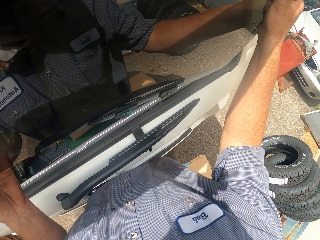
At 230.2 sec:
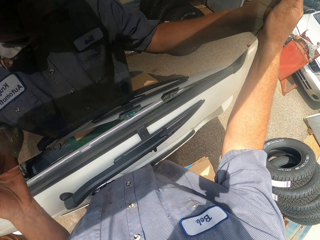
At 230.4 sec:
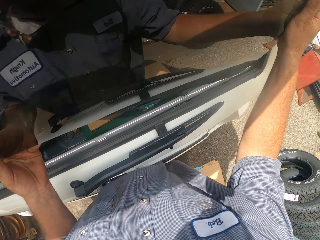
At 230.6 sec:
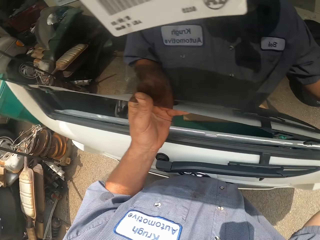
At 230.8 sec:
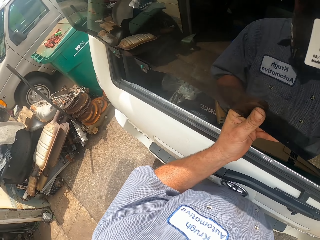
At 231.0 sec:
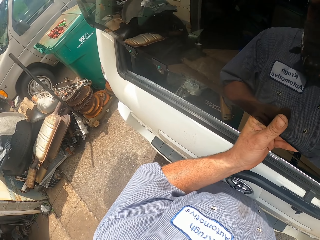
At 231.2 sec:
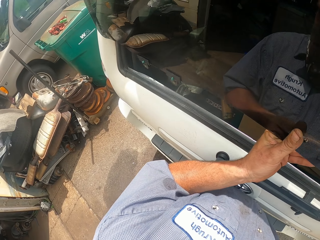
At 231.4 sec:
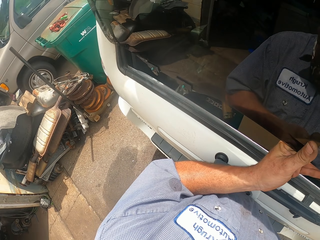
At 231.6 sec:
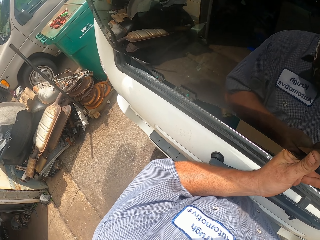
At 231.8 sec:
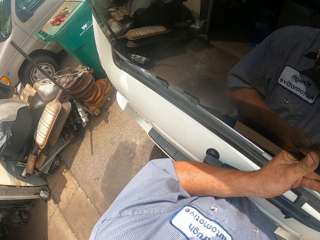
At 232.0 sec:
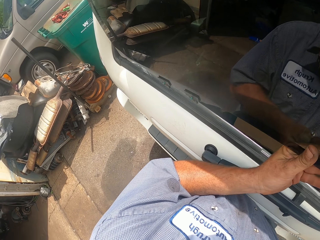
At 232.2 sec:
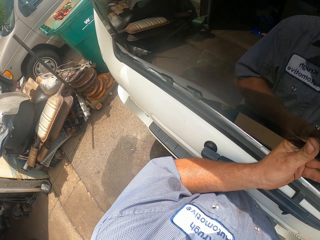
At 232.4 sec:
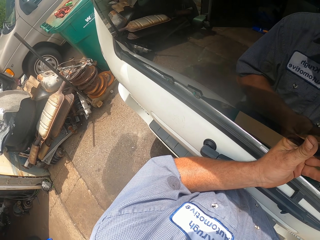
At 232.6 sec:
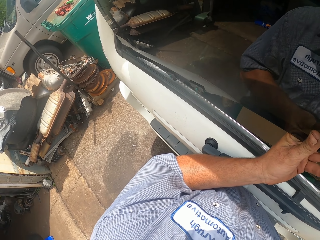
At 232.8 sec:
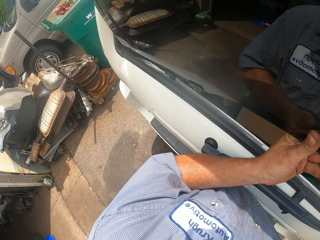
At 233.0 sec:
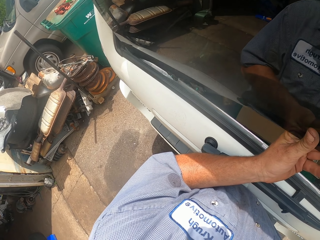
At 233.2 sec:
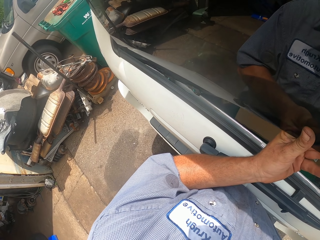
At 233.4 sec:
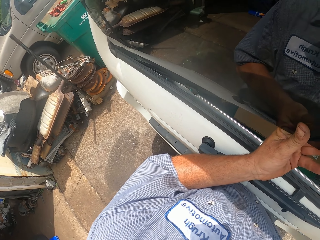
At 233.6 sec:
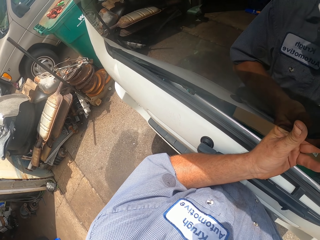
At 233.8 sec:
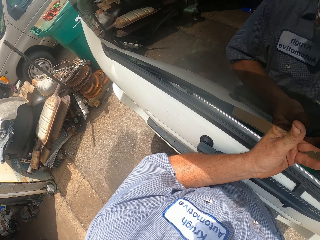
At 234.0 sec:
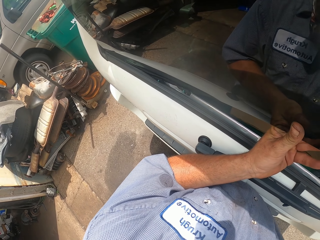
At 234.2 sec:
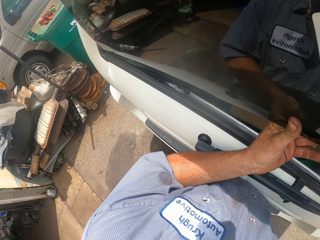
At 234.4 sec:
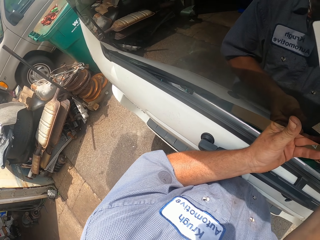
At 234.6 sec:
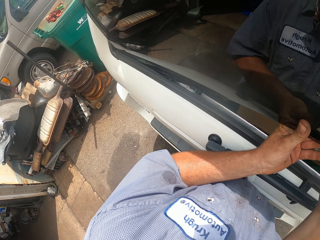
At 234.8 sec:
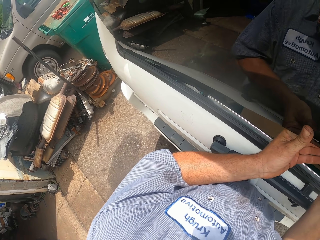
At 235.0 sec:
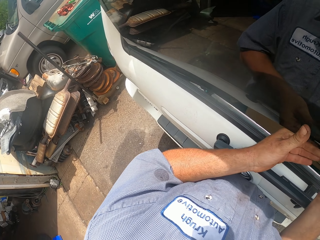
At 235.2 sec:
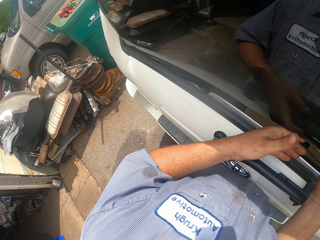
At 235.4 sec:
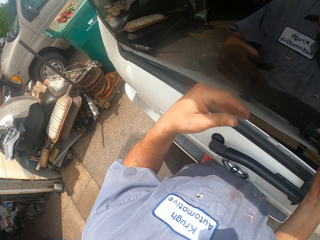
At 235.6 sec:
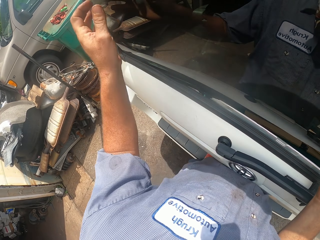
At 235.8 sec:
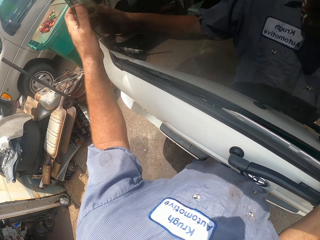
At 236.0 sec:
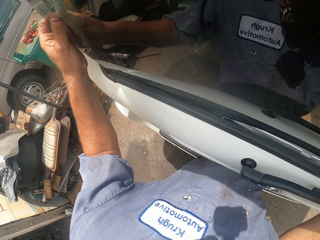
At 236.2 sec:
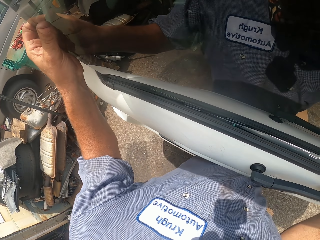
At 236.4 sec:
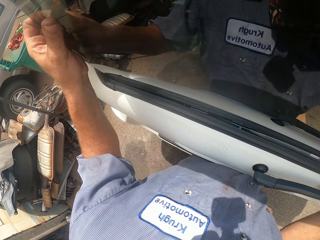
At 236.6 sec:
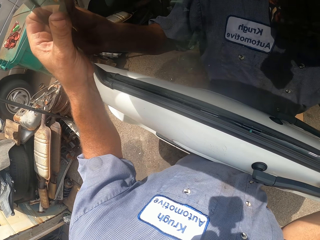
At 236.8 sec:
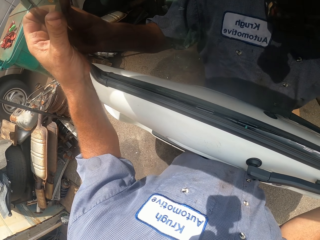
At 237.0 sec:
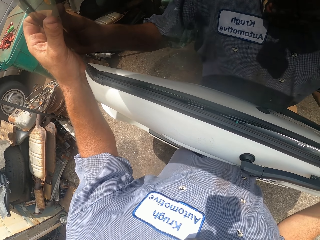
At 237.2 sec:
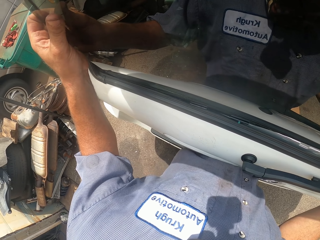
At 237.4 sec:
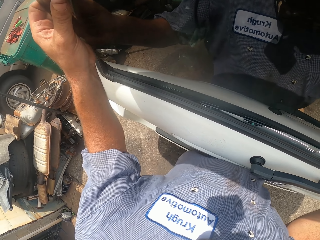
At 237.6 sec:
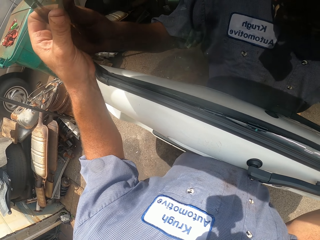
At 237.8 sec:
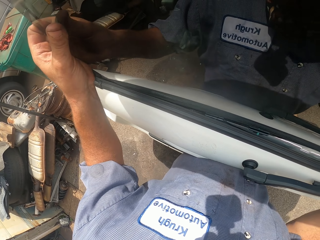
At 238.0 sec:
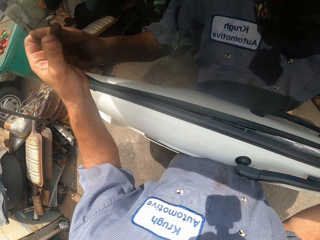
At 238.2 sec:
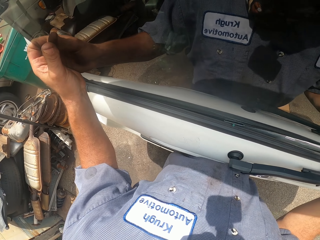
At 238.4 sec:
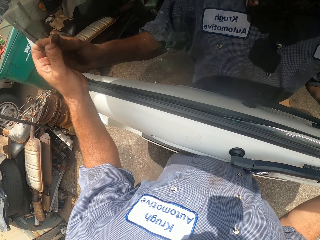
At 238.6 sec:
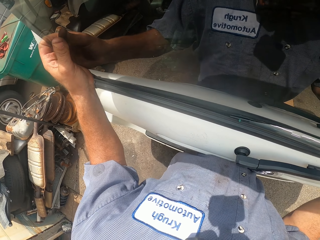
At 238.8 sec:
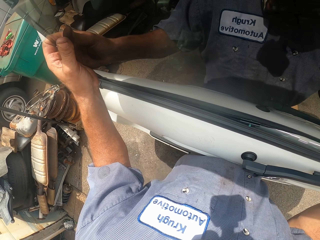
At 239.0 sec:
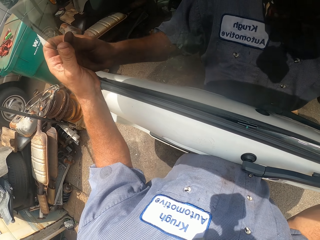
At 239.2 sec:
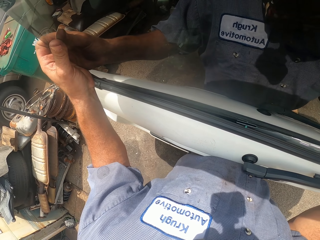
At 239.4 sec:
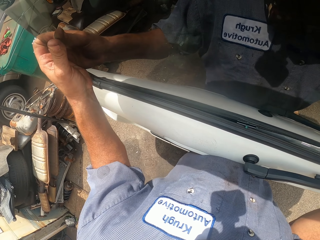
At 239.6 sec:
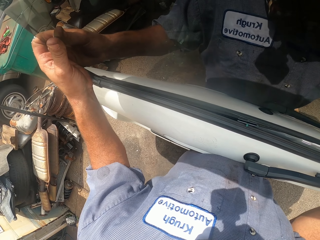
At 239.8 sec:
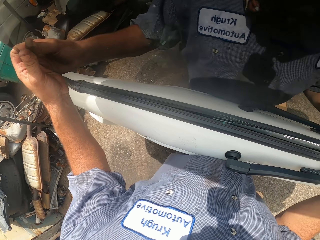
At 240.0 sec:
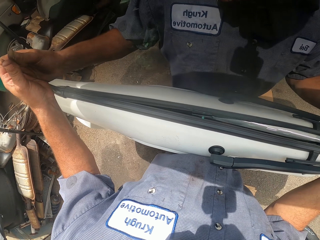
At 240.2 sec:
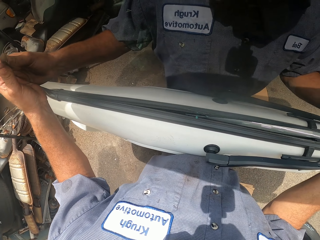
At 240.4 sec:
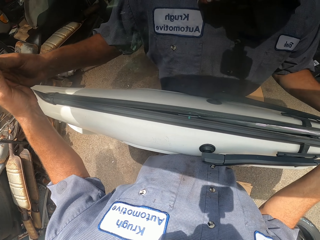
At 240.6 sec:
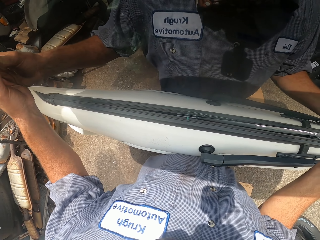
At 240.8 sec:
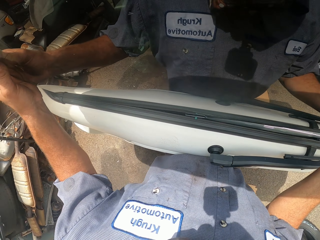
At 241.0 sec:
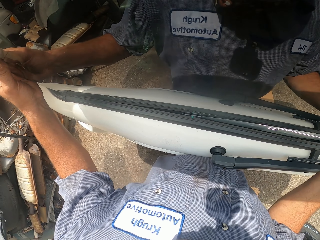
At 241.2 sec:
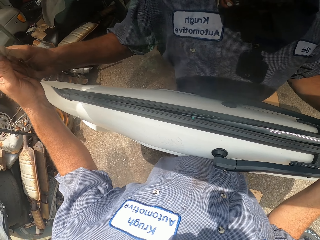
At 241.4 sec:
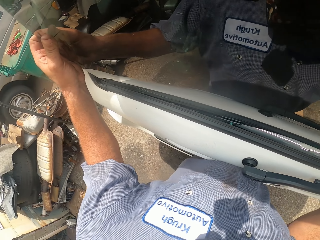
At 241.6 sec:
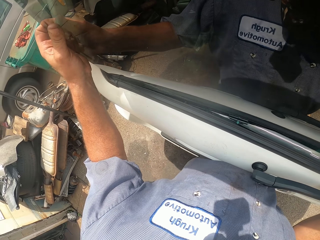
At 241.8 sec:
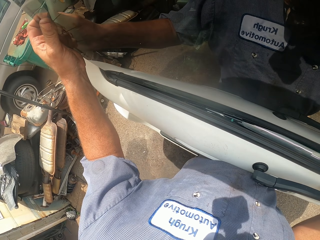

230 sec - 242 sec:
The camera wearer lifts the windscreen. They fit the windscreen.

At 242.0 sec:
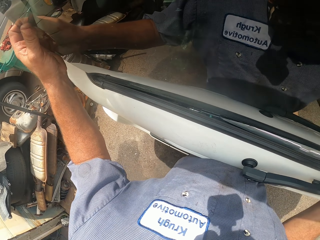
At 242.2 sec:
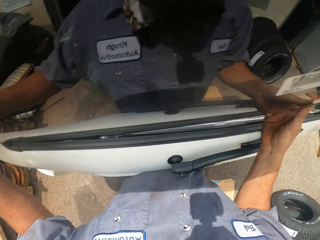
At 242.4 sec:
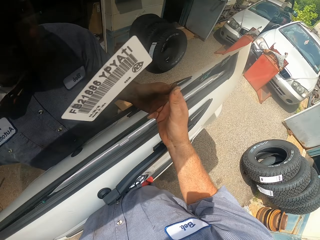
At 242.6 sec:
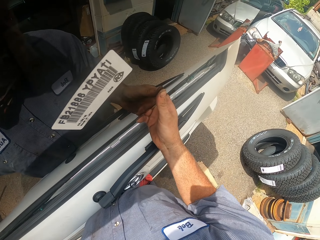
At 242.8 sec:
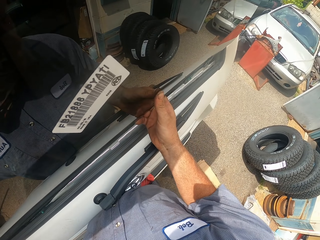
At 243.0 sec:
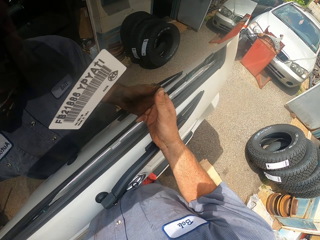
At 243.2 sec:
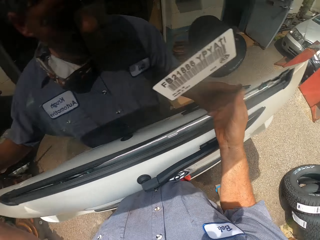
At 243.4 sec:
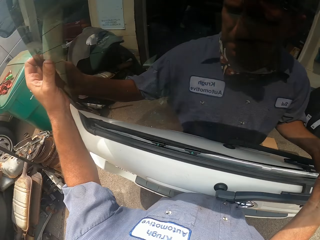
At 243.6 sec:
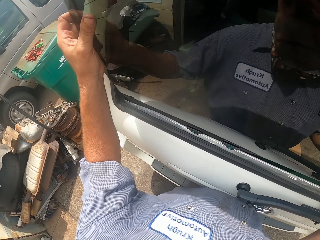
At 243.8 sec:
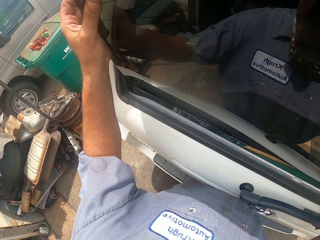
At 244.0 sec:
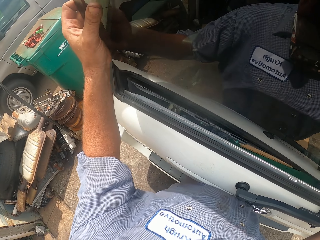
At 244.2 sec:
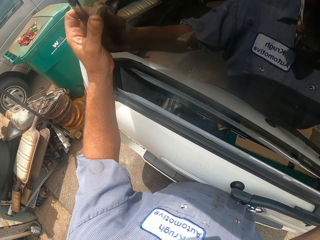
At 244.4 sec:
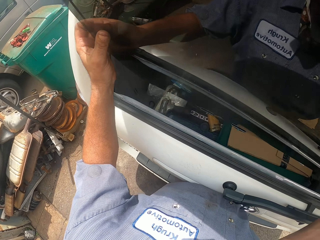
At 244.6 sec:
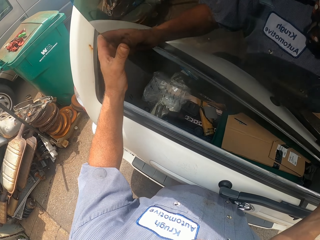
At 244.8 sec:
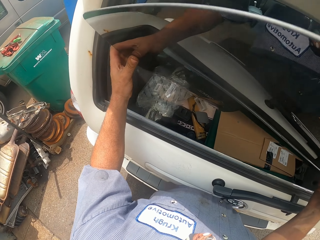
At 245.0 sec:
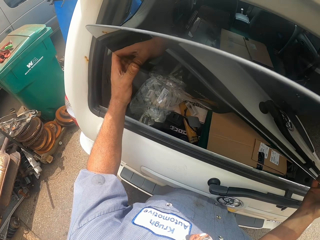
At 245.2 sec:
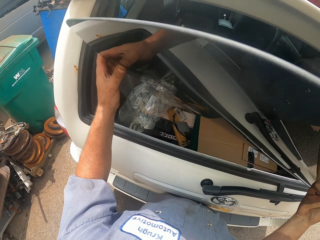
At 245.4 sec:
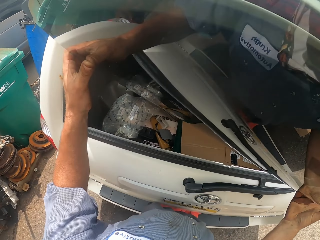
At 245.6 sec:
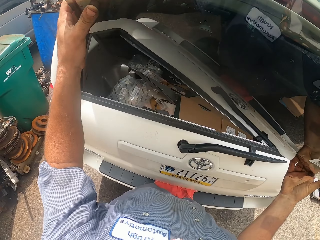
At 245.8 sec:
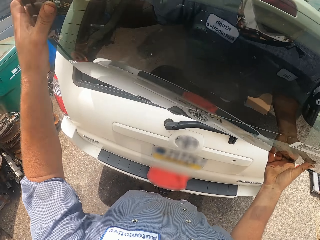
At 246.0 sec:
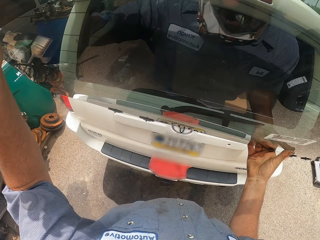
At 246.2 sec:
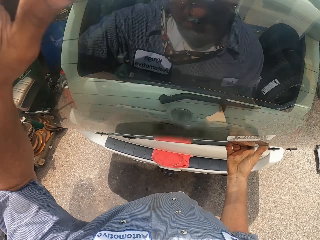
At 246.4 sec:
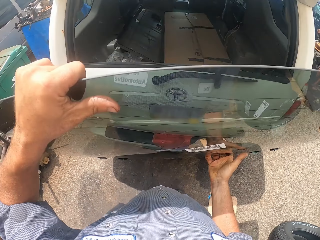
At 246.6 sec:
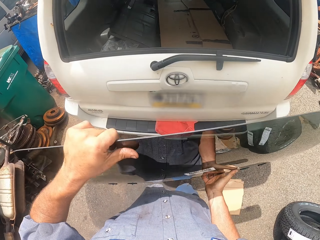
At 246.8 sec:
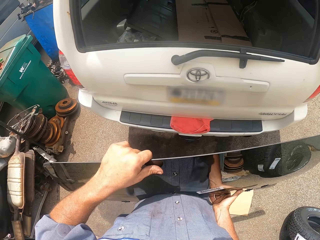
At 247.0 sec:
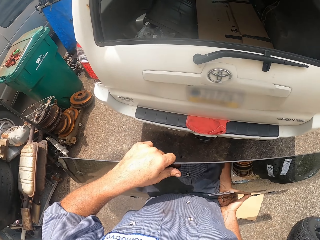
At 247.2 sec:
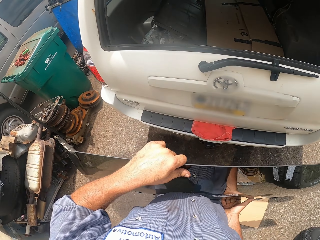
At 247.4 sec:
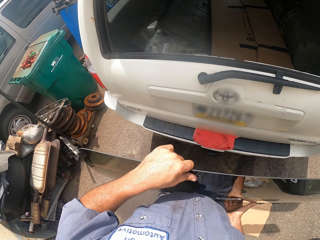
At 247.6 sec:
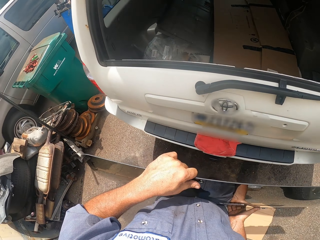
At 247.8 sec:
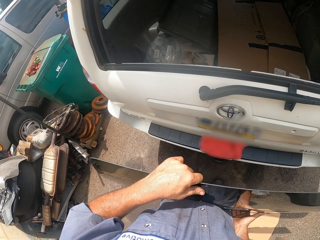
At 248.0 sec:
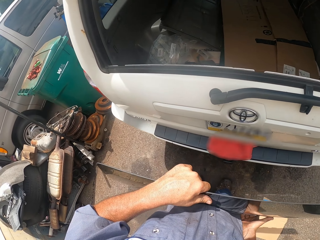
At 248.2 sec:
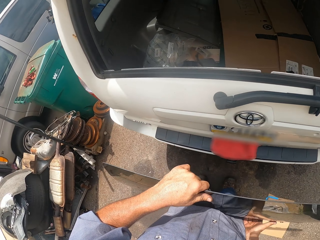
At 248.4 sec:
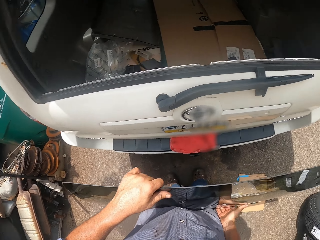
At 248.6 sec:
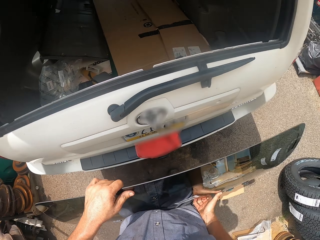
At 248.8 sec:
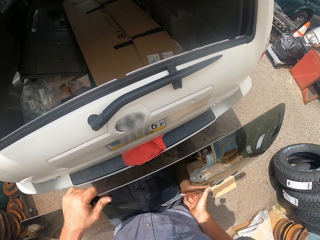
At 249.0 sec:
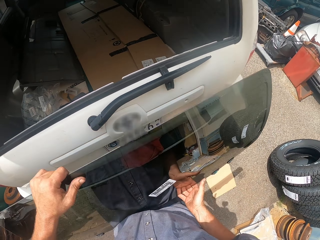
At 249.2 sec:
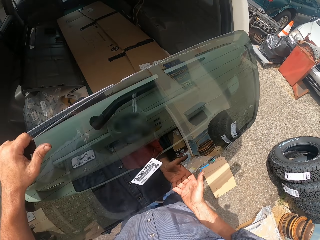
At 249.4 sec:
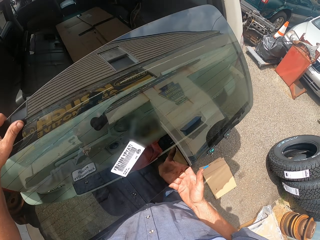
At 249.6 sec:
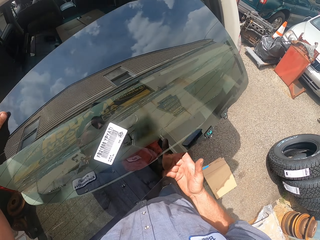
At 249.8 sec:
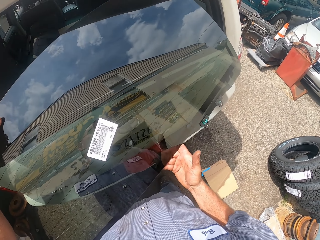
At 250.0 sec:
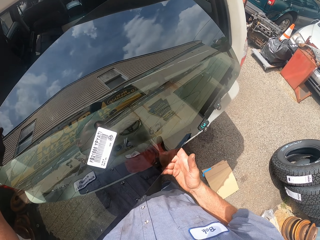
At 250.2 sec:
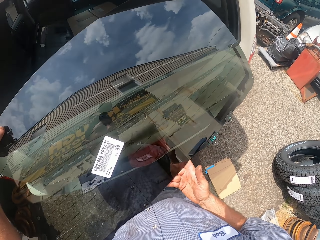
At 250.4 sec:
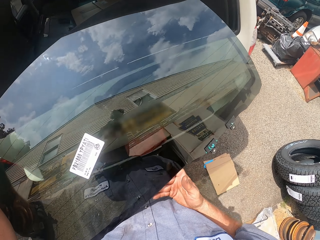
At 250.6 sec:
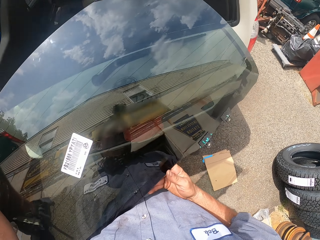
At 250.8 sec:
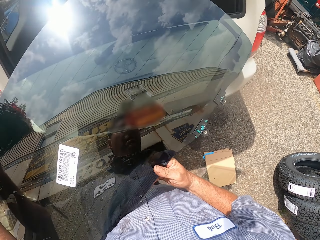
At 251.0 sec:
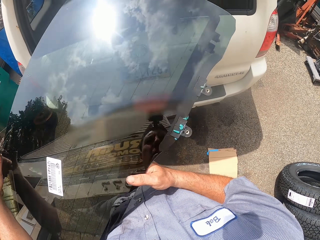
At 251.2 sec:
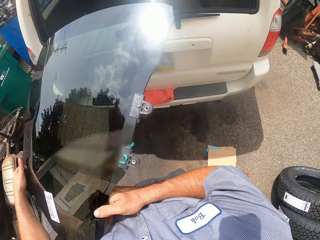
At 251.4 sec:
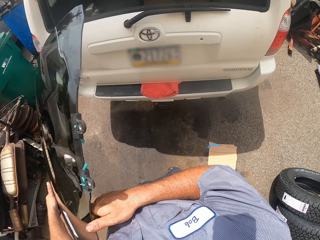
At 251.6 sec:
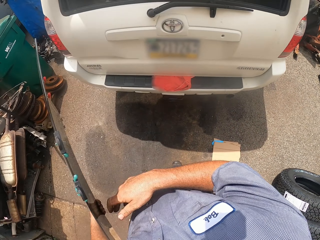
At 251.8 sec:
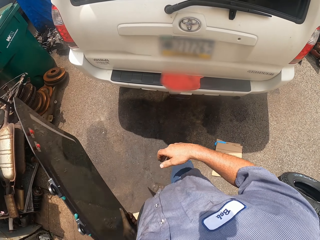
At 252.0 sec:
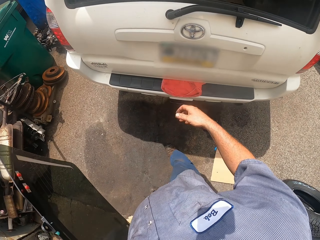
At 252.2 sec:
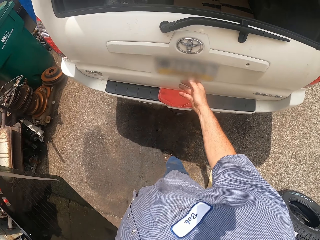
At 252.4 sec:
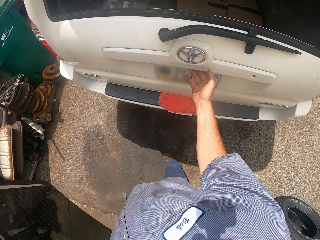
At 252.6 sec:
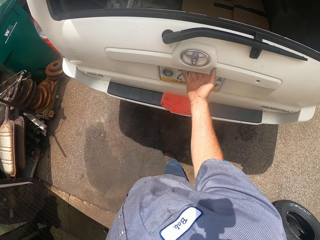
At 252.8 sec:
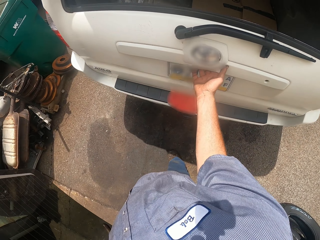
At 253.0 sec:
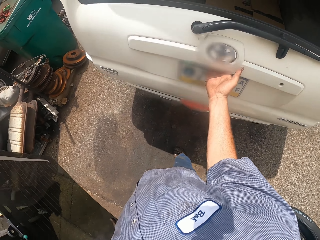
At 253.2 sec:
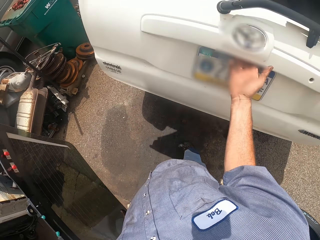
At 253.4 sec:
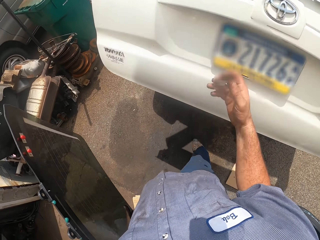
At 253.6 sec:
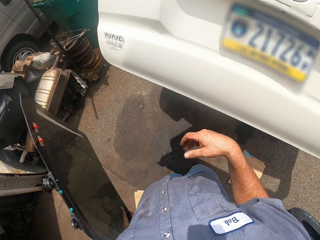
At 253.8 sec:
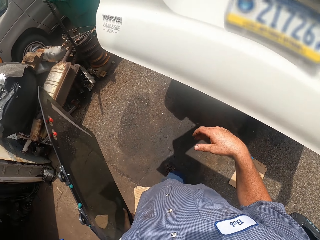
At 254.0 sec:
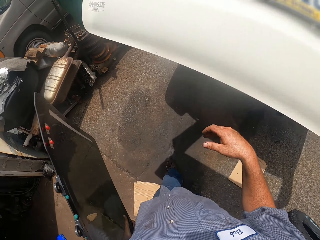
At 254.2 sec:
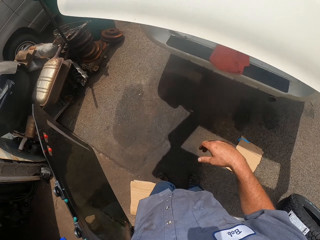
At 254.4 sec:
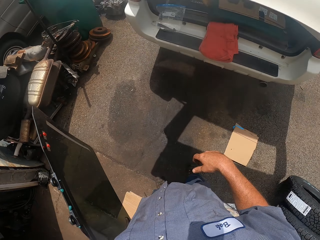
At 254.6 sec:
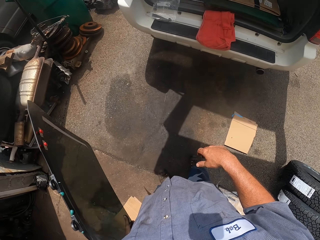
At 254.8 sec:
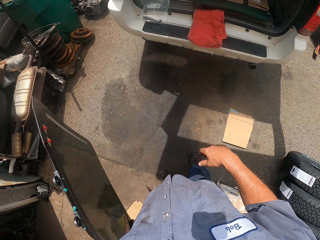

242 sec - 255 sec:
The camera wearer lifts the windscreen. They remove the glass from the car. They lower the windscreen, hold the windscreen and lift the trunk lid.
